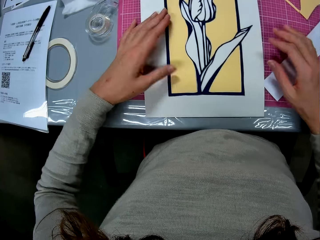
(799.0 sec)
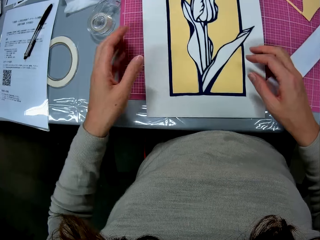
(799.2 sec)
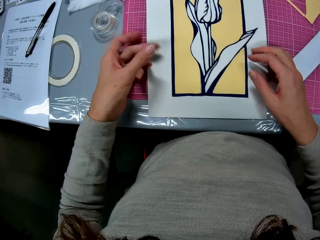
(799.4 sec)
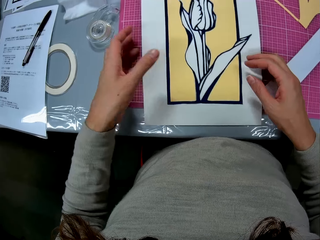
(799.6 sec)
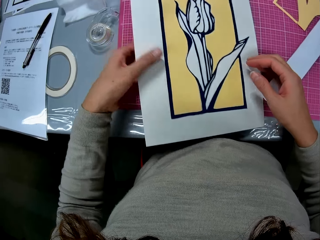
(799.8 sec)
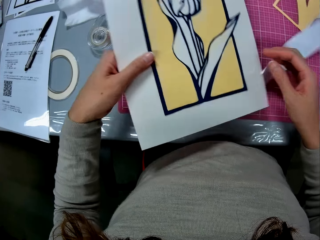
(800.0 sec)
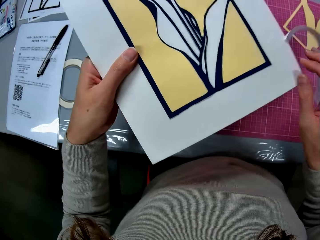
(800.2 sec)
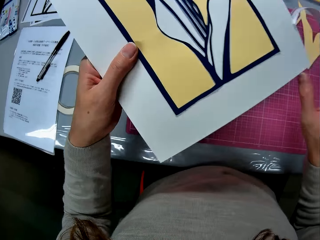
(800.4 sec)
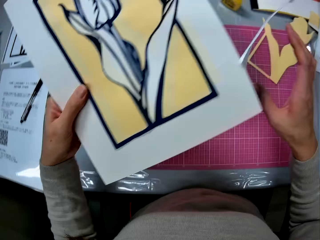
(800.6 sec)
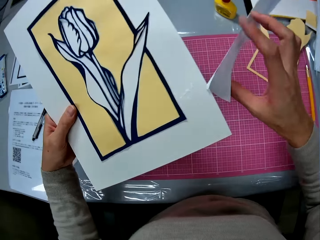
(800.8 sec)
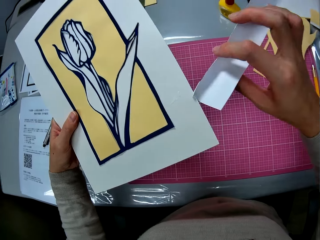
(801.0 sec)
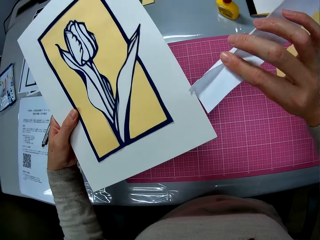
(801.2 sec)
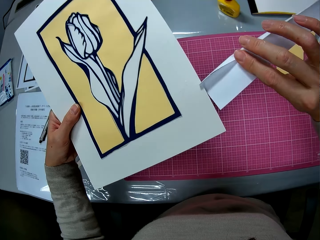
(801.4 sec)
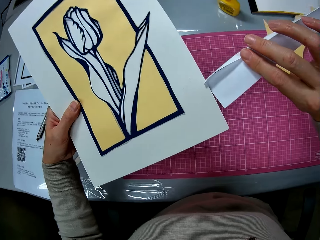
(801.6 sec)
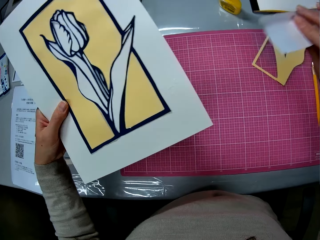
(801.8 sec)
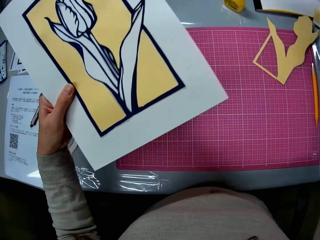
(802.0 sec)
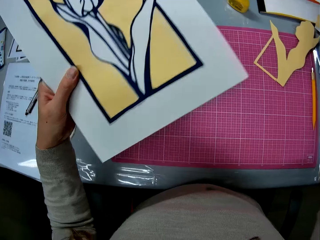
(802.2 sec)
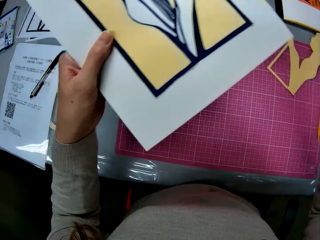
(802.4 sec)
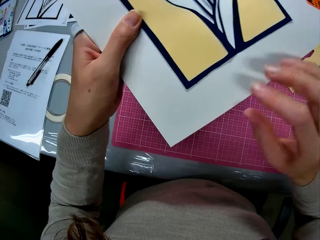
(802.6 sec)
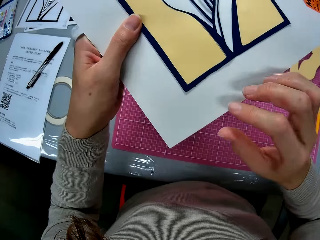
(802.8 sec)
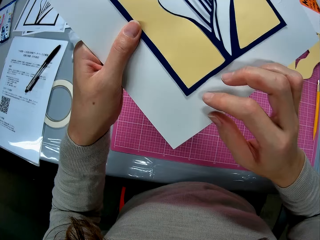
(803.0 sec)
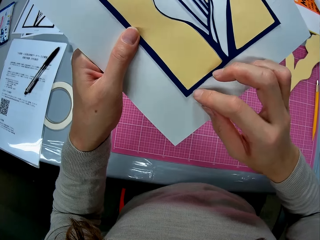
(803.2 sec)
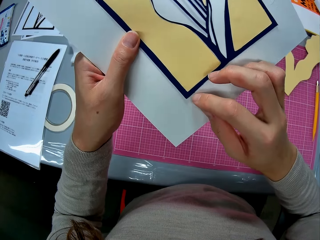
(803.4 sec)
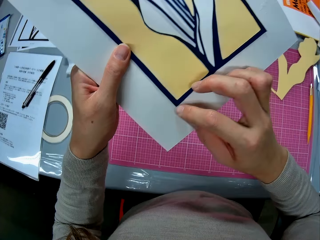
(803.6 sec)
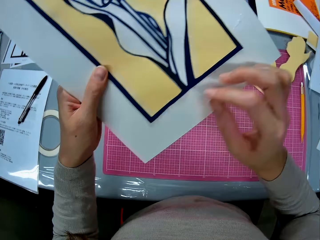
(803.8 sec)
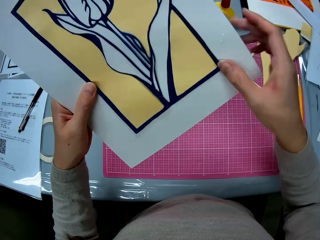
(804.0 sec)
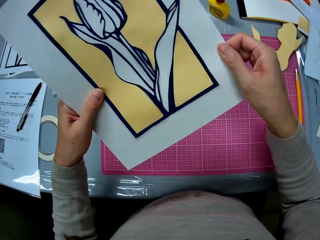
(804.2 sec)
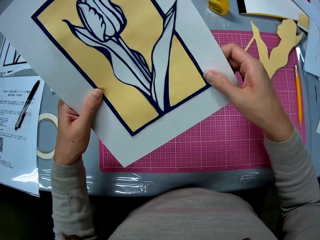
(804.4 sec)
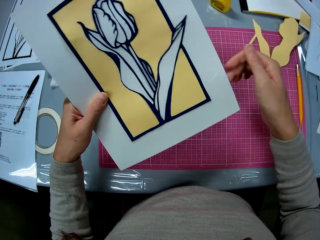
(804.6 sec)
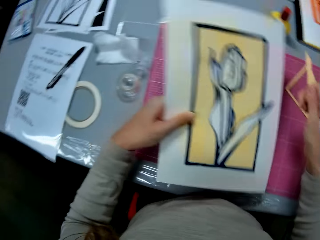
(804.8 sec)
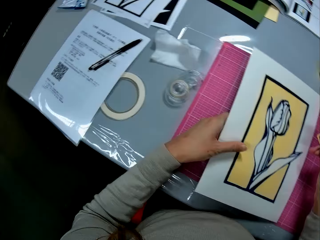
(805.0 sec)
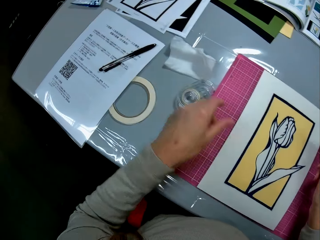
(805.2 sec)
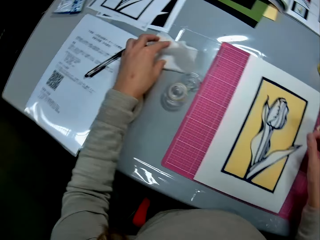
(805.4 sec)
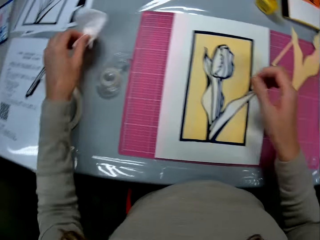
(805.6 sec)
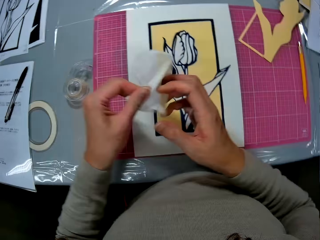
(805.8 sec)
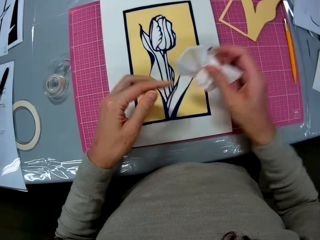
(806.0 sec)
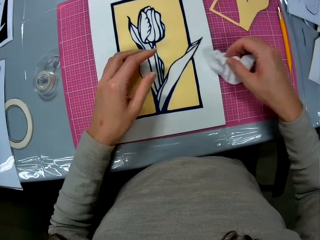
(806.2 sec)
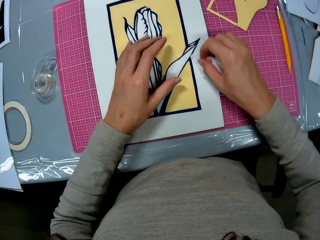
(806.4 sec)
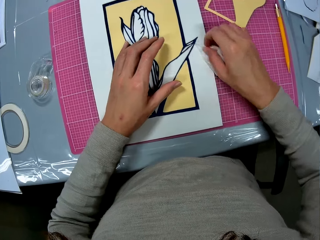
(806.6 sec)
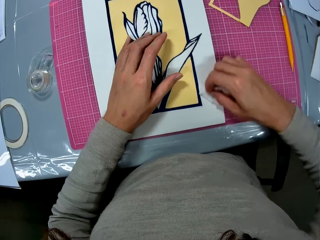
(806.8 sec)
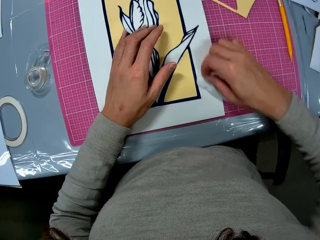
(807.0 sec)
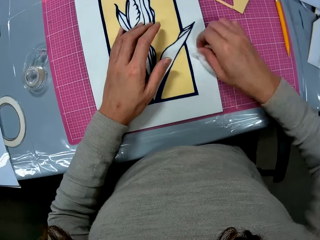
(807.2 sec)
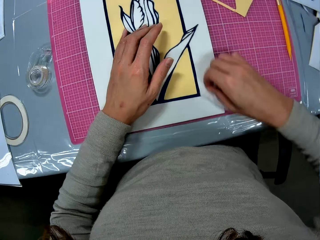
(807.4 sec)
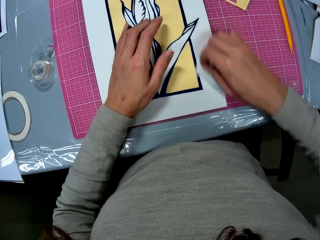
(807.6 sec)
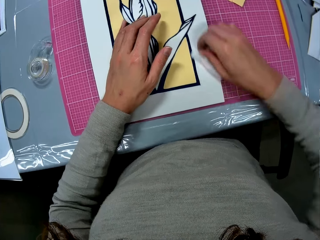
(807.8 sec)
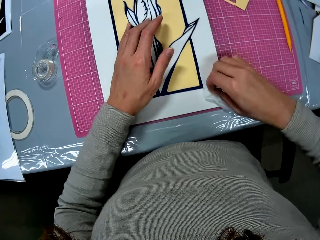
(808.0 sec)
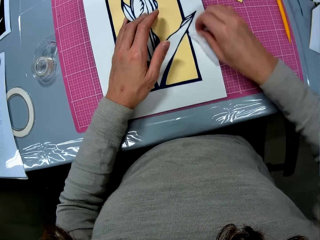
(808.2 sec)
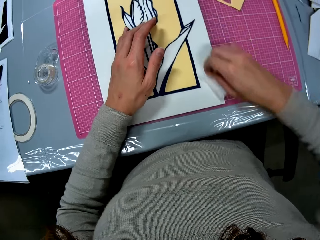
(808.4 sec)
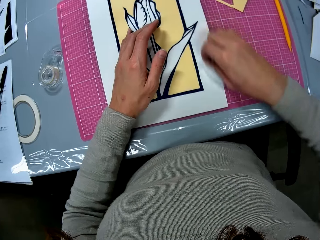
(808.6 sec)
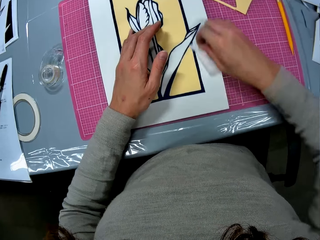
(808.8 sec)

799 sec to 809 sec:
The camera wearer picks up the craft or manila on the cutting mat with her left hand. She removes a paper attached to the craft with her right hand. She cuts a piece of hanging white manila with her right hand. She puts the paper on the table. She cleans the surface of the craft with her right hand fingers. She puts the craft in her left hand on the cutting mat. She picks up a wipe on the table with her left hand. She passes the wipe to her right hand. She cleans the craft on the cutting mat with the wipe in her right hand.

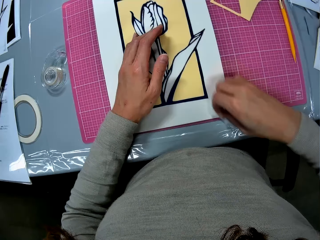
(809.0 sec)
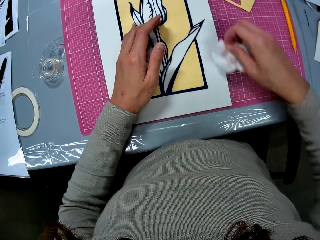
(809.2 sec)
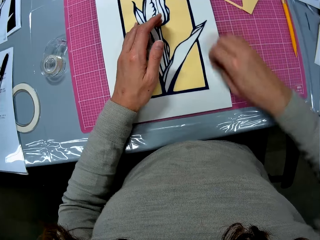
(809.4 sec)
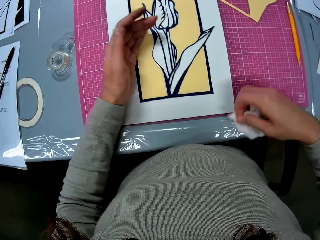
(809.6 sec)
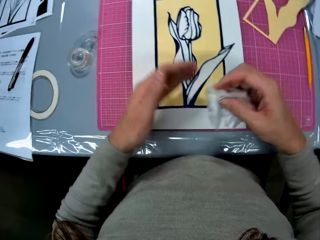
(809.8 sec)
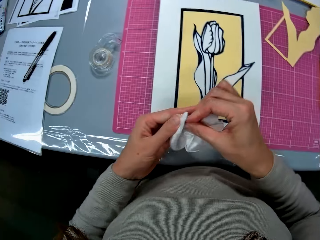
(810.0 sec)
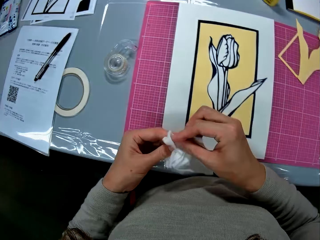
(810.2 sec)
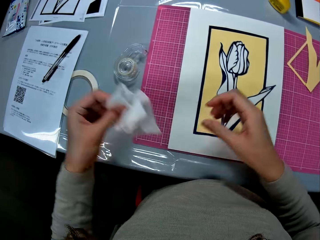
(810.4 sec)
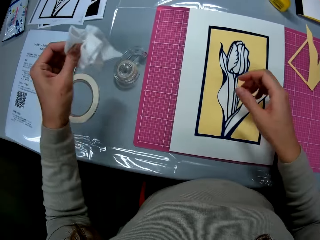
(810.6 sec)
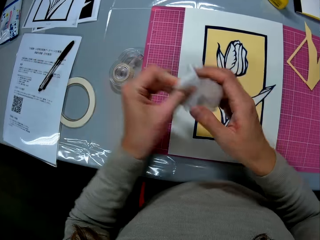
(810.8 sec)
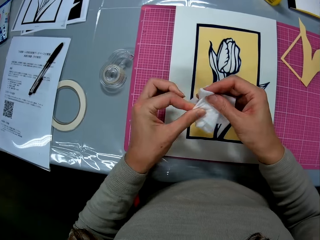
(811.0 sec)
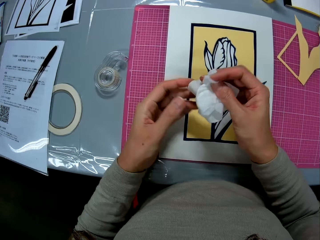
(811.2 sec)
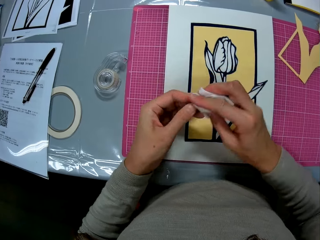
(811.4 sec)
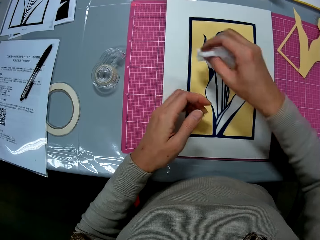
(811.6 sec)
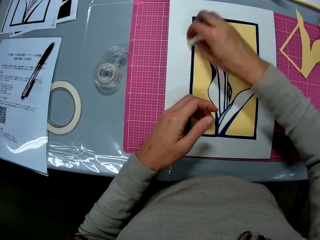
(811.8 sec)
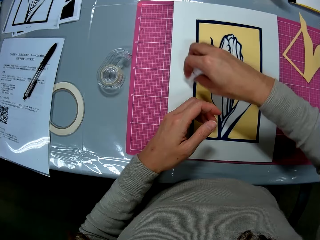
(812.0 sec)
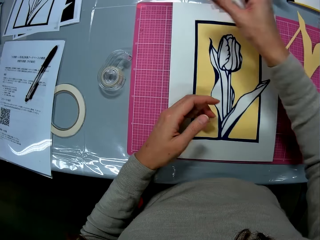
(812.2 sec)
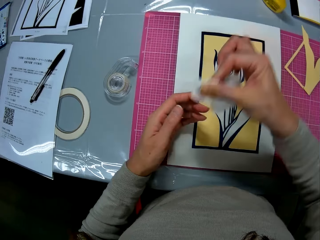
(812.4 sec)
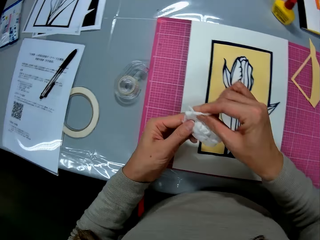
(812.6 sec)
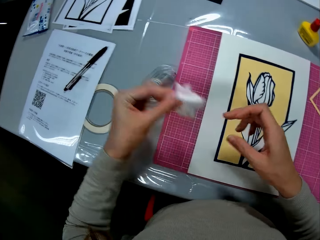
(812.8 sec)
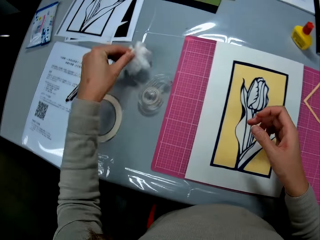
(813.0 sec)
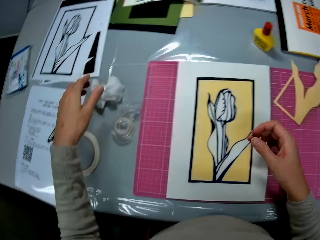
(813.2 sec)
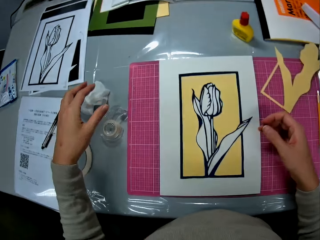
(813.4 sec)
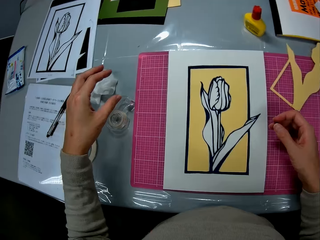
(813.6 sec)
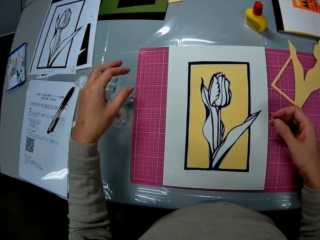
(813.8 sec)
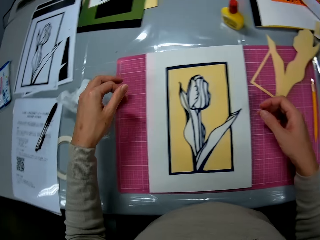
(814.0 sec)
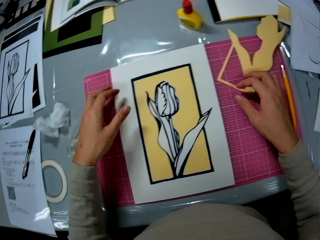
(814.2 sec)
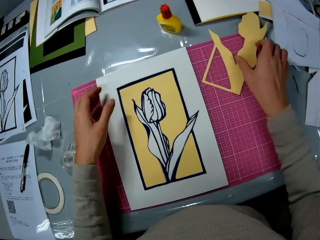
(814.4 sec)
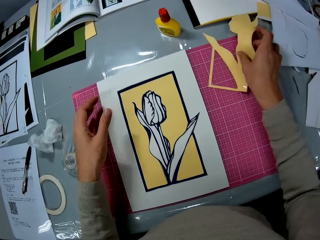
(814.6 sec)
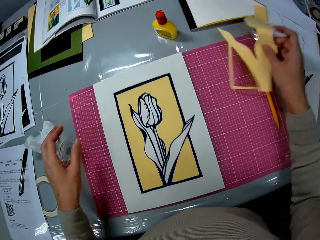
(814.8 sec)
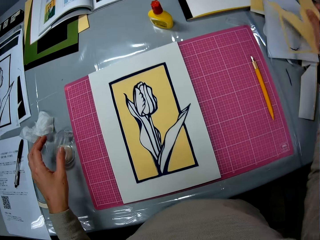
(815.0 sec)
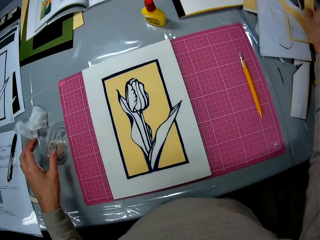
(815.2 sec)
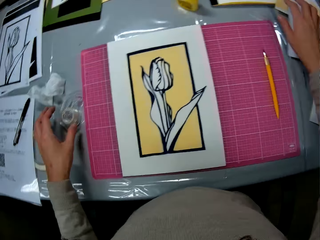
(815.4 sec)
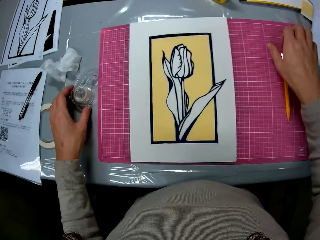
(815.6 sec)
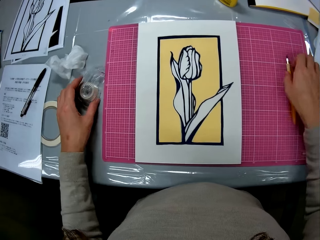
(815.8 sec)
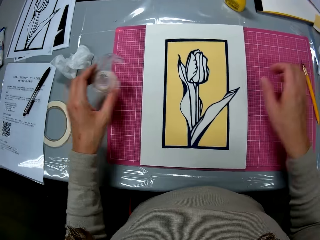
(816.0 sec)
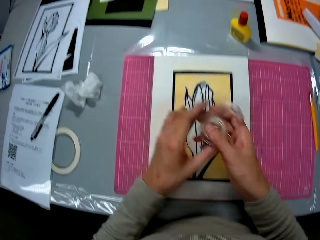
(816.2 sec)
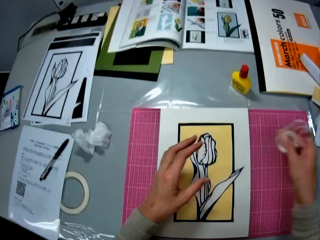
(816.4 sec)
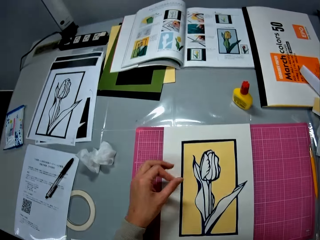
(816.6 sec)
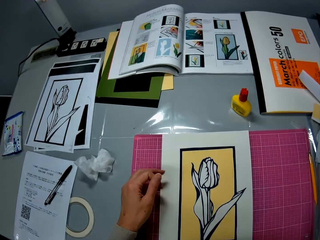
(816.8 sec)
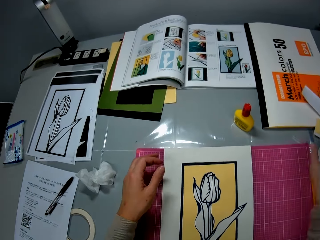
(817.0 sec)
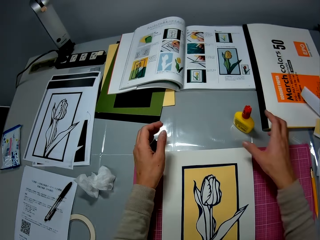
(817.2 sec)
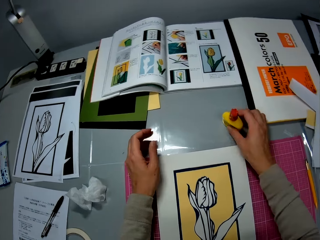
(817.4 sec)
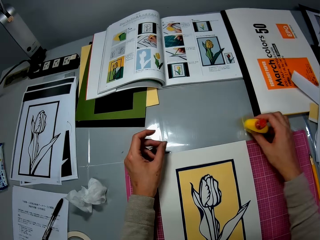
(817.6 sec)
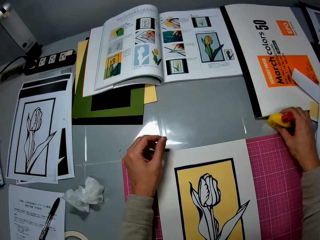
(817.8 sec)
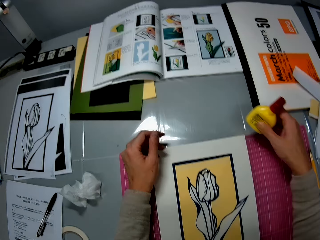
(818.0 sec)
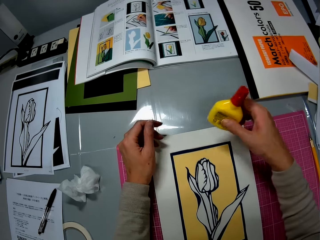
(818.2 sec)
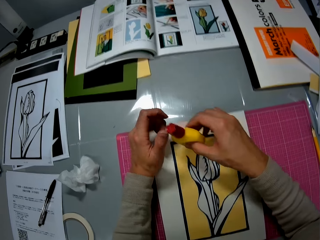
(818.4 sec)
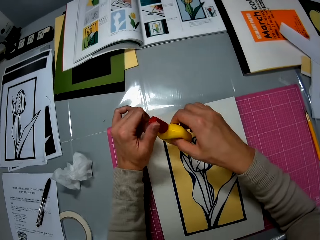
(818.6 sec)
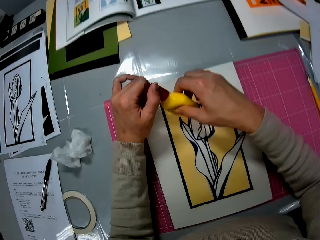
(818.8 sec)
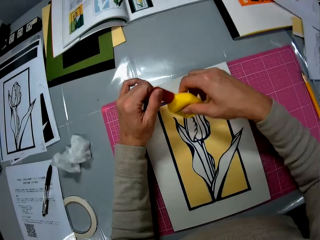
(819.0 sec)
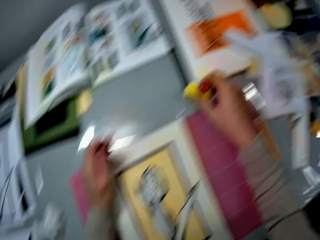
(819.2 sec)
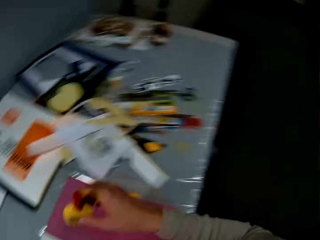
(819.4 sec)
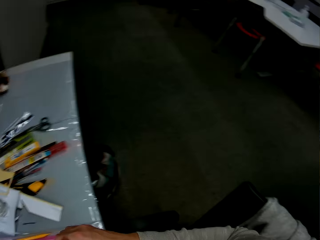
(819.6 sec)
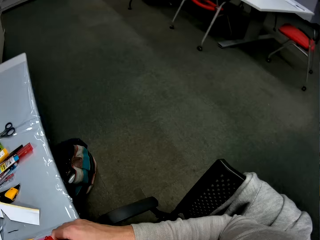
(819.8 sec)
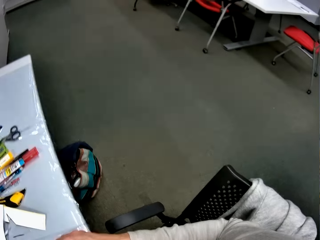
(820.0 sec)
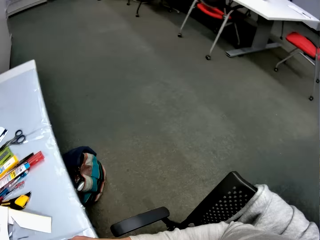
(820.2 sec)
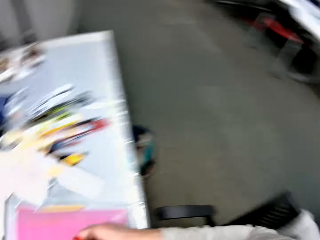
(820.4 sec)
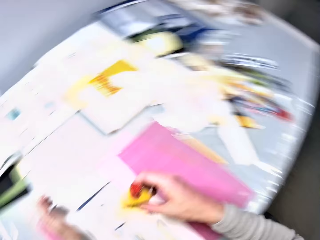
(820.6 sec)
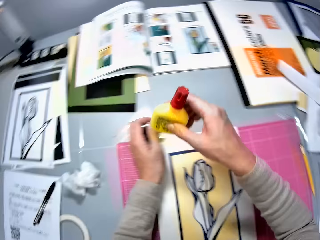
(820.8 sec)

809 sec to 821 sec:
The camera wearer shifts the paper to her left hand. She cleans her hands with the wipe using her right hand. She cleans the craft on the cutting mat with the wipe in her right hand. She passes the wipe to her left hand. She puts the wipe in her left hand on the table. She shifts the position of the used manila on the table using her right hand. She picks up the yellow cardboard flower piece on the cutting mat with her right hand. She puts the yellow cardboard flower piece on the table. She picks up a sellotape dispenser on the table with her left hand. She passes the sellotape dispenser to her right hand. She puts the sellotape dispenser in her right hand on the table. She picks up the glue container on the table with her right hand. She tightens the glue container lid with her left hand. She places the glue on the other side of the table.
